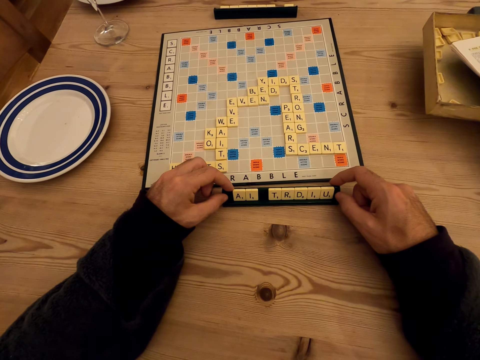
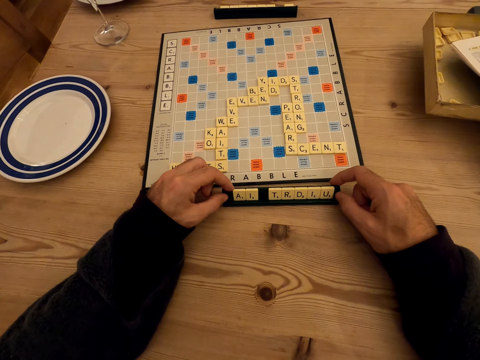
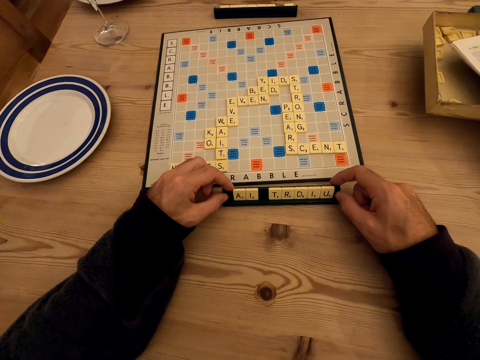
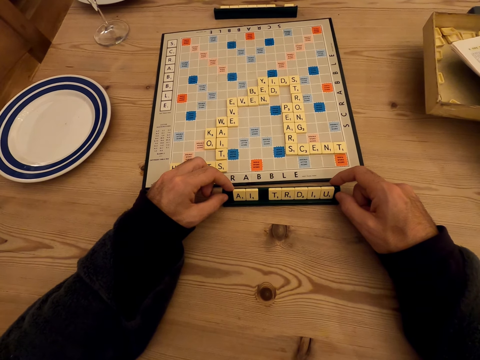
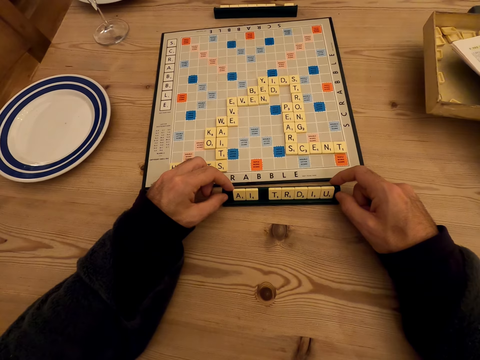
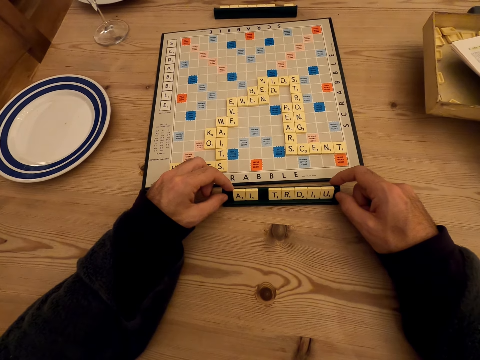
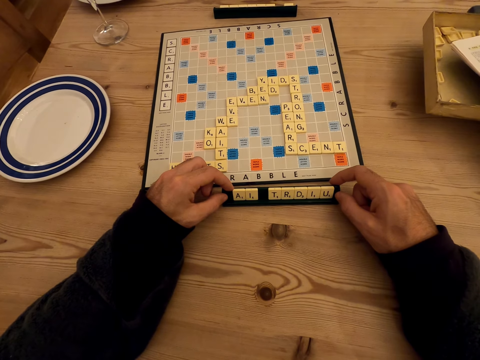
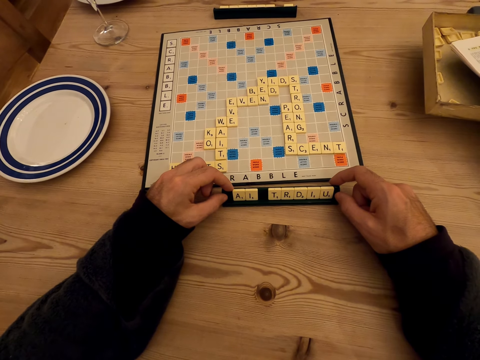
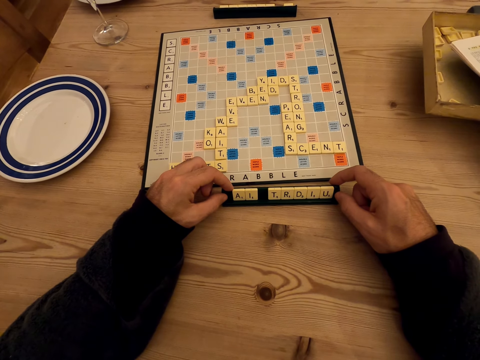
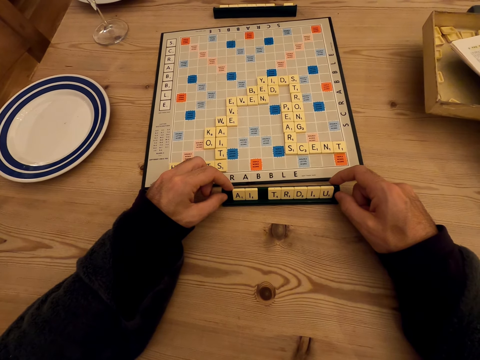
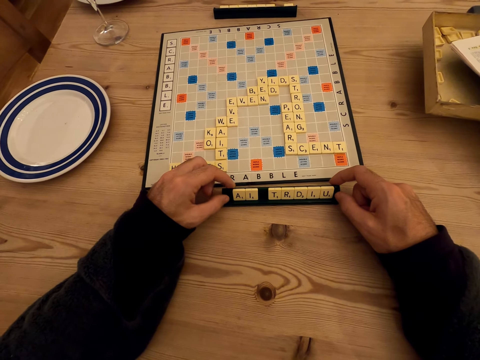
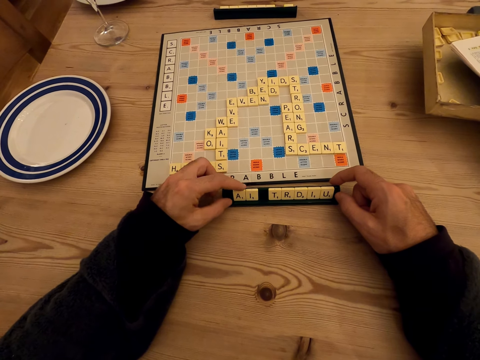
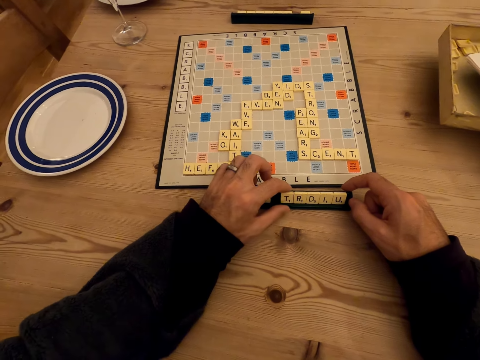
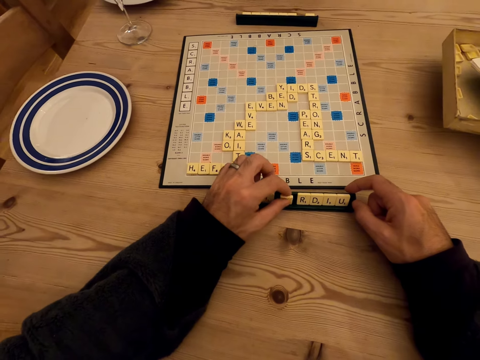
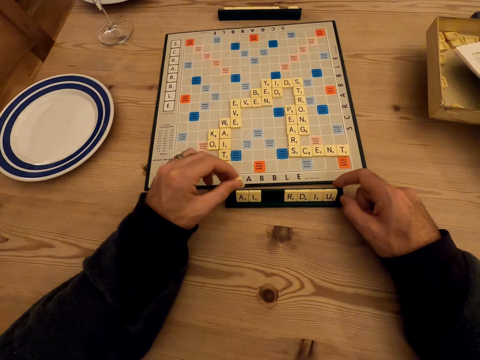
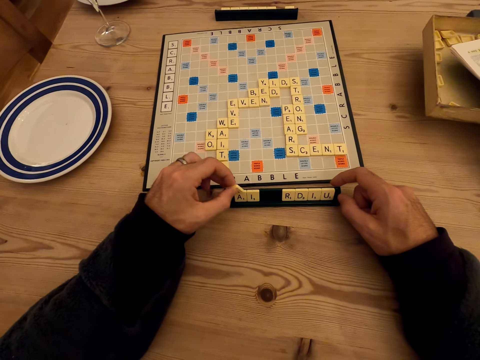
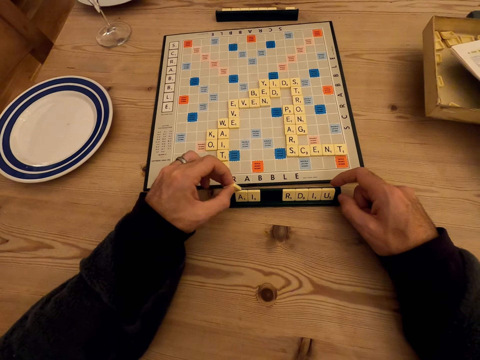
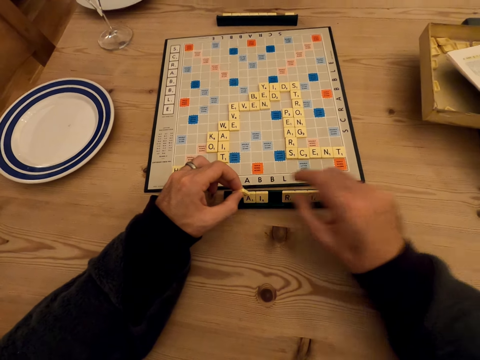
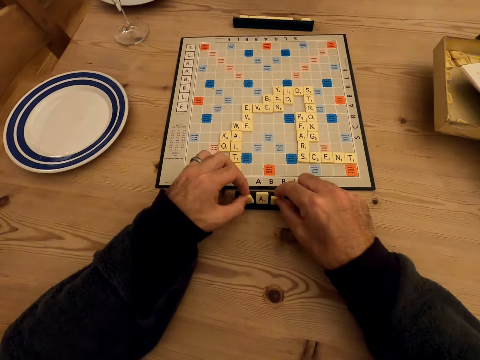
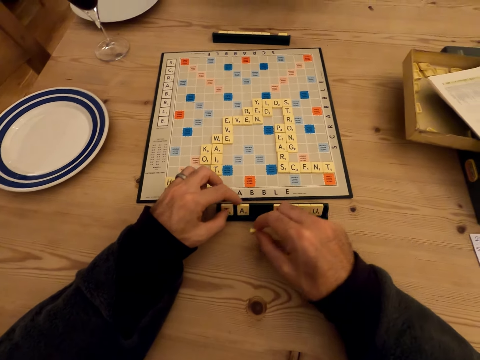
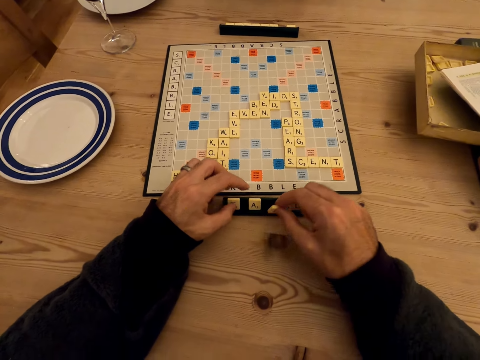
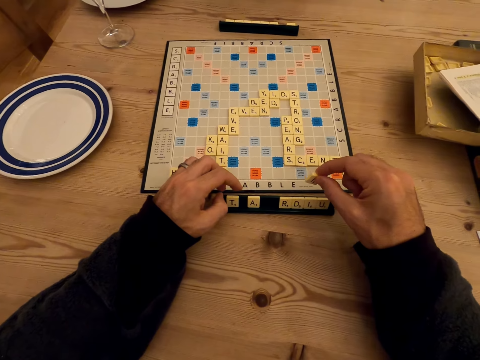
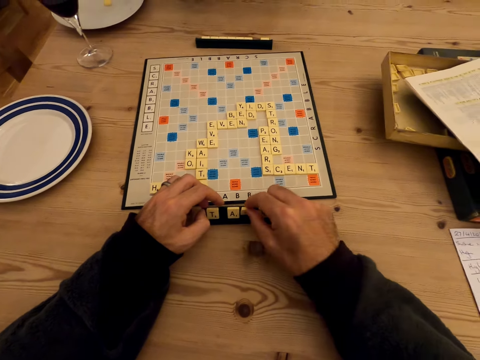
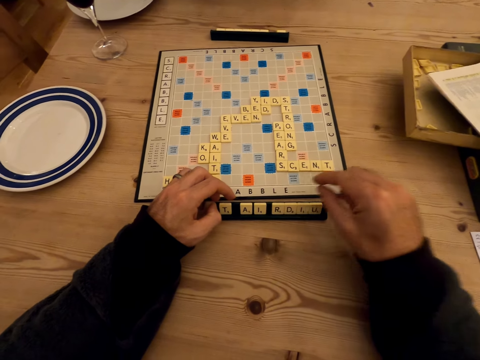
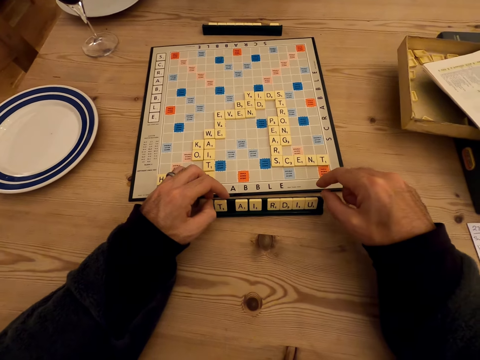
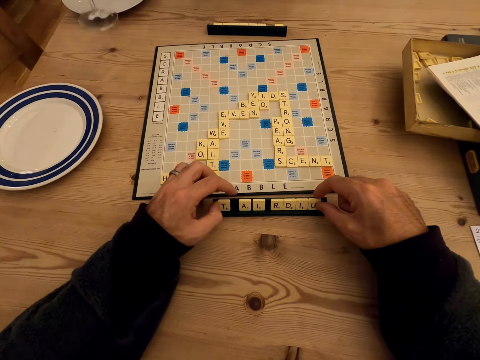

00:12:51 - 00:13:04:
The camera wearer plays a scrabble tile piece.

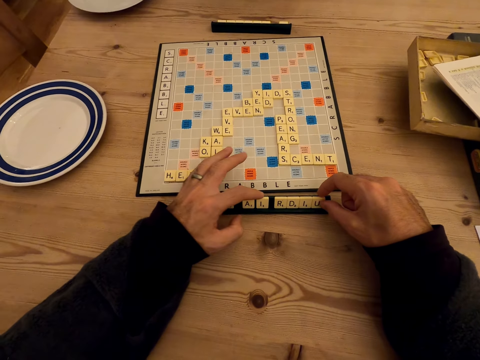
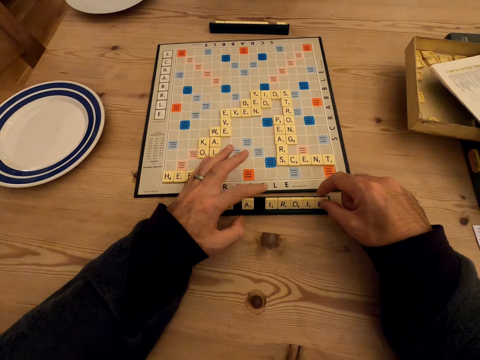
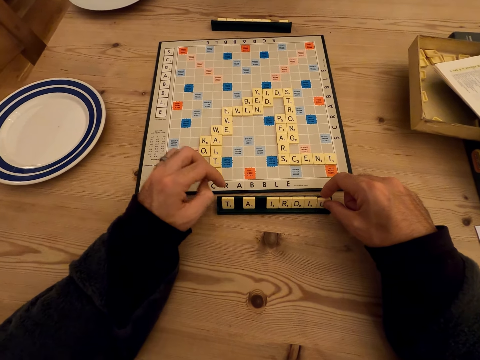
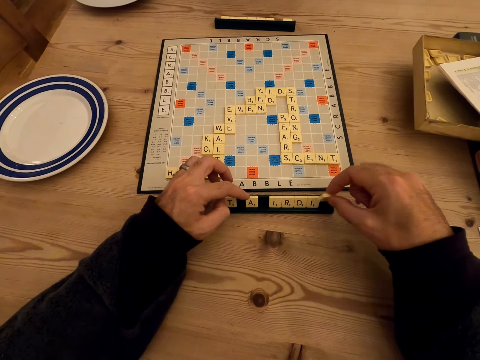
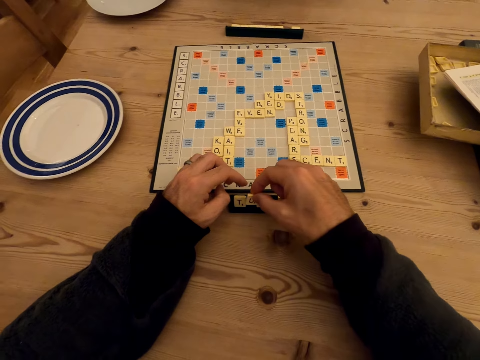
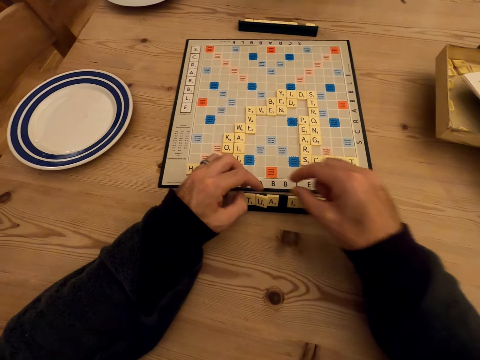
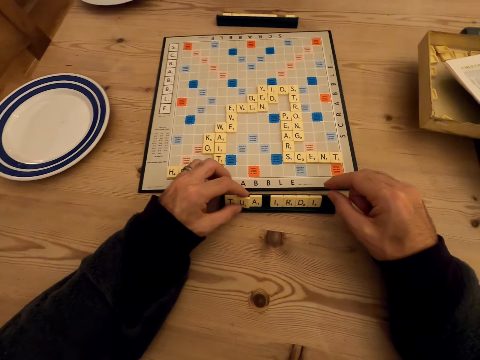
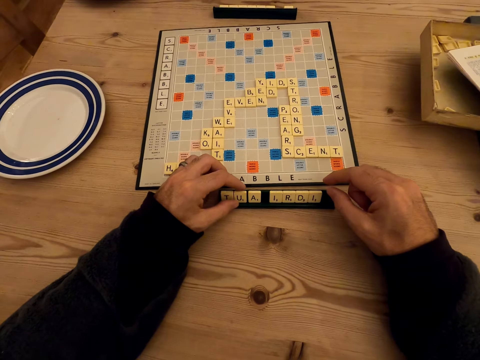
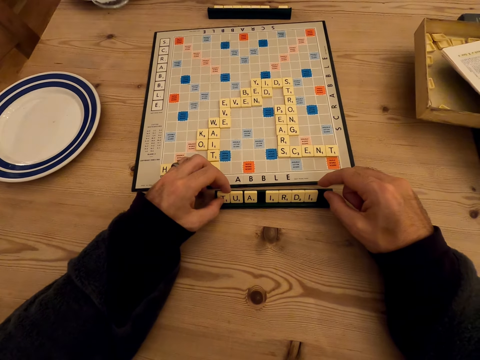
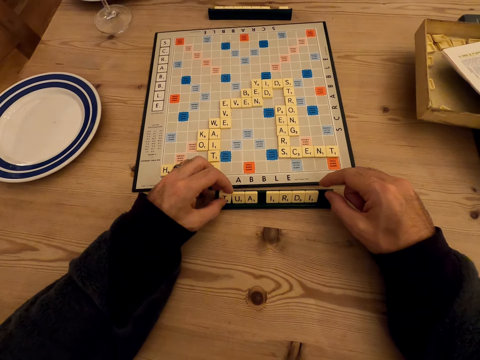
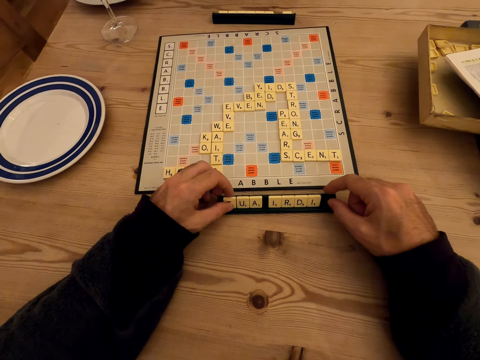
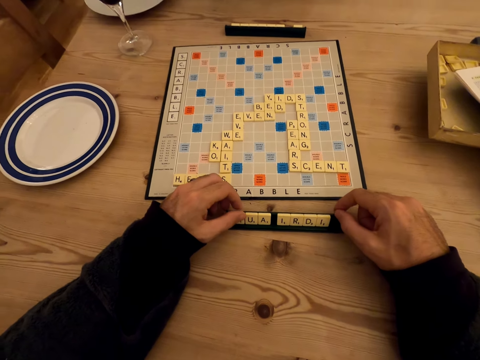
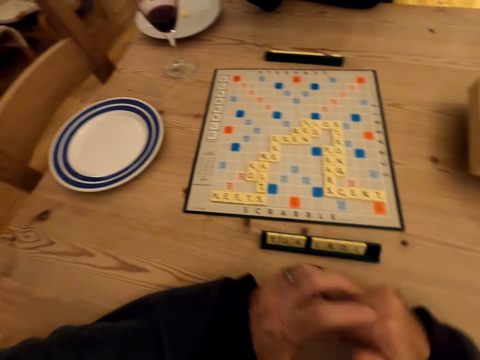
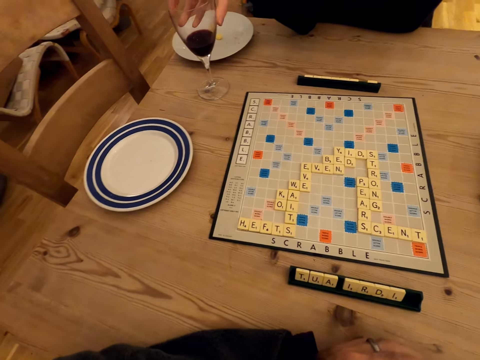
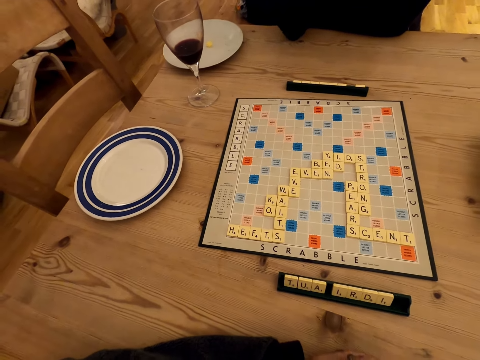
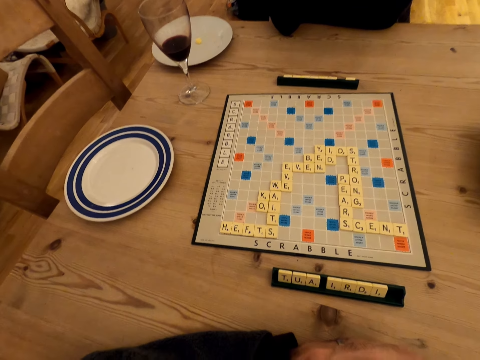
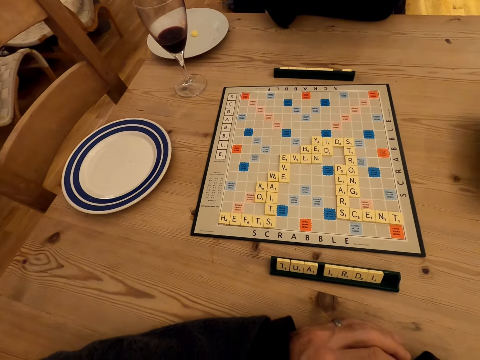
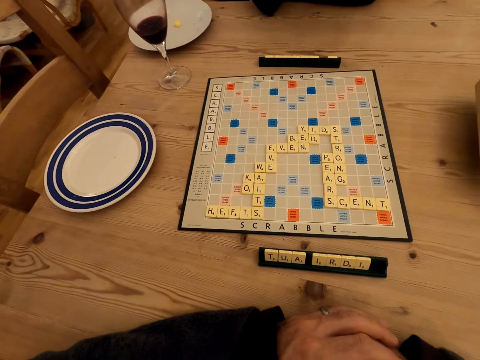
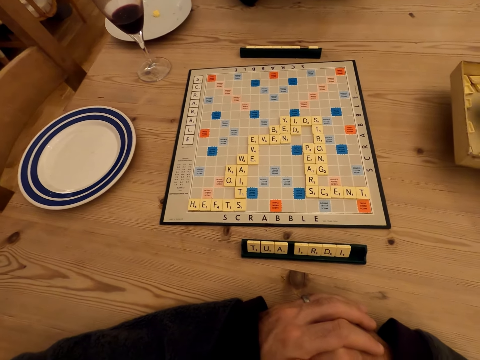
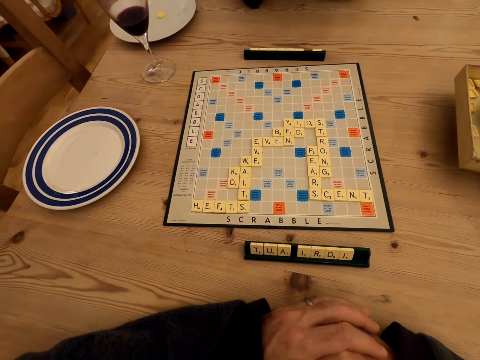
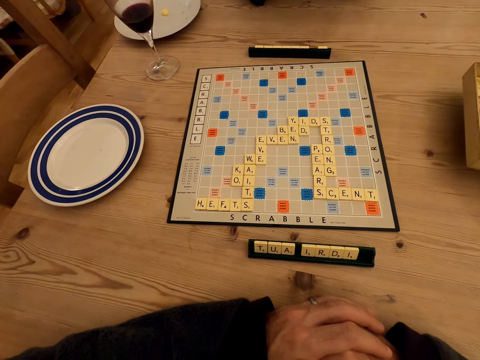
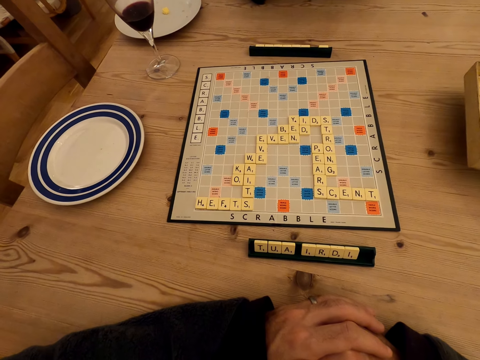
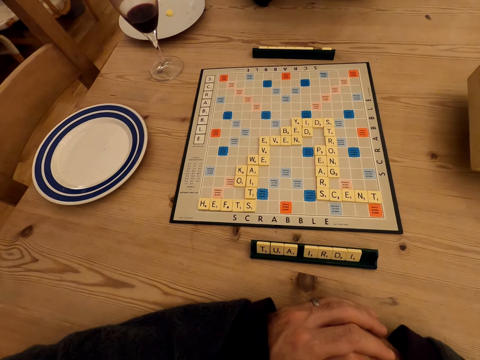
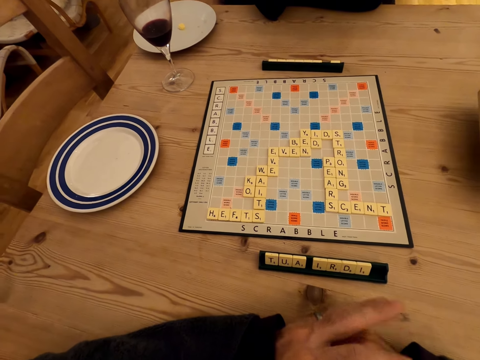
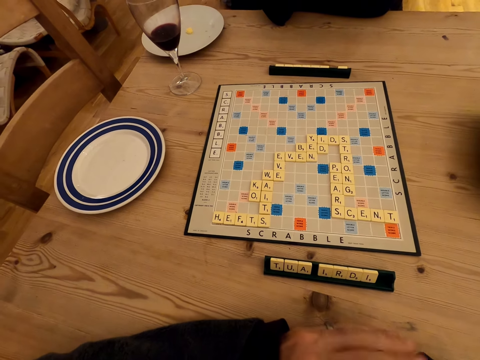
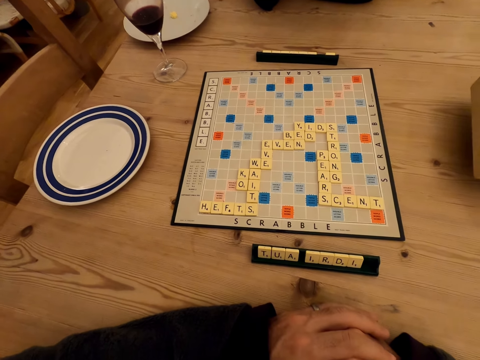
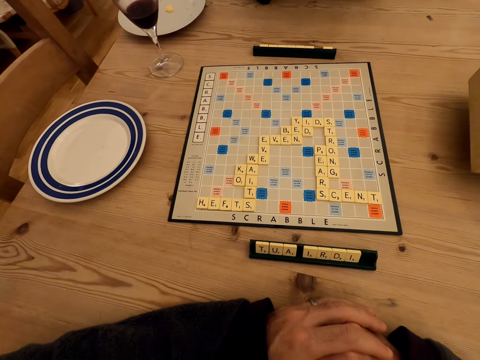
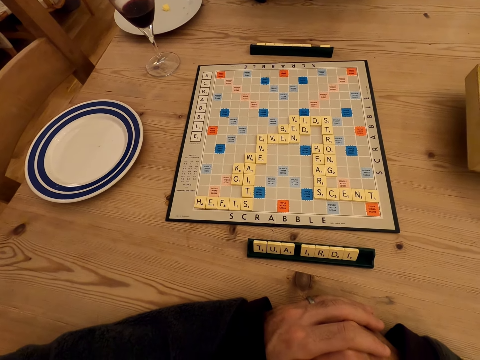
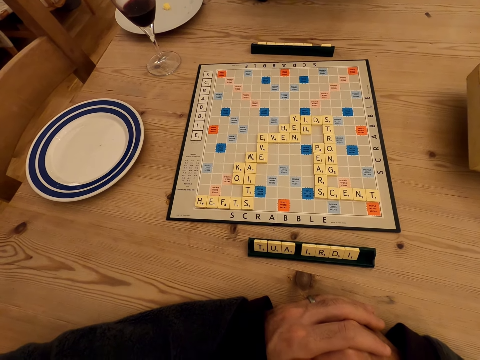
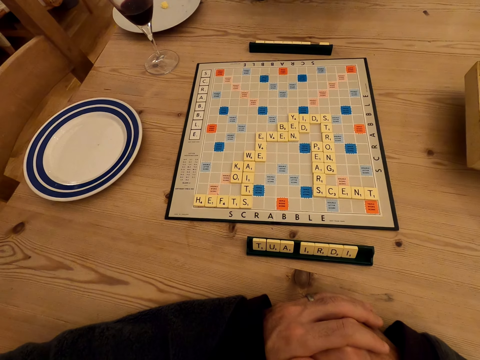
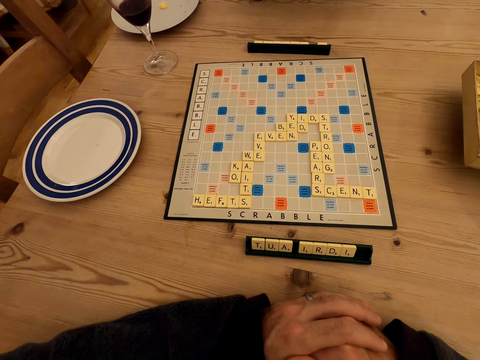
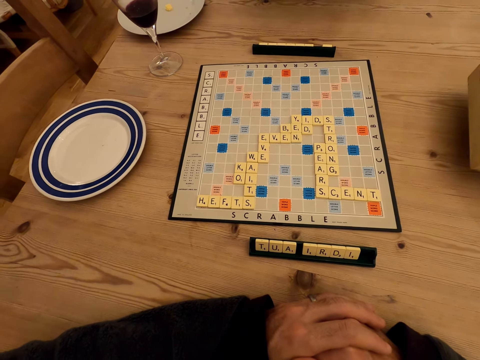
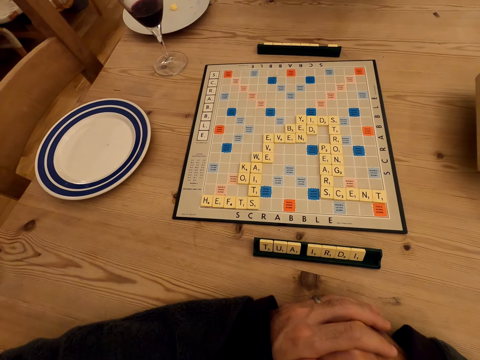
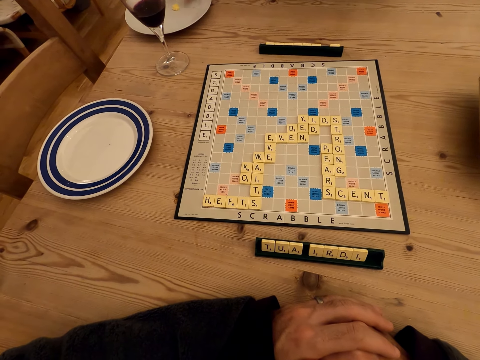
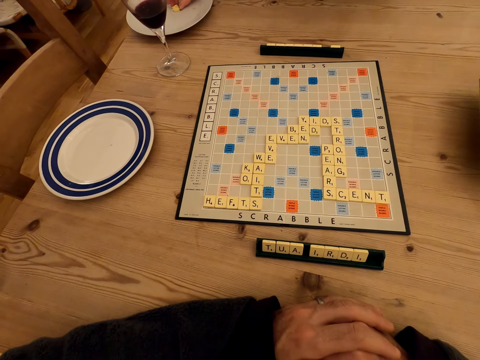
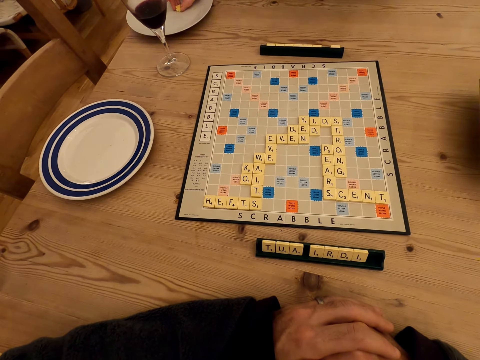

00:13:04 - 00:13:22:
The camera wearer plays with the scrabble letters. They look at the scrabble board. They play with hands.
